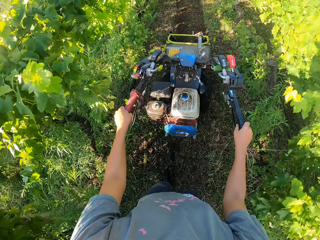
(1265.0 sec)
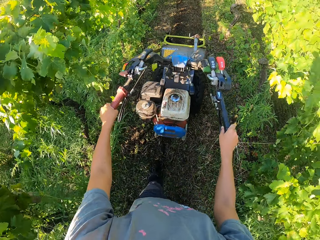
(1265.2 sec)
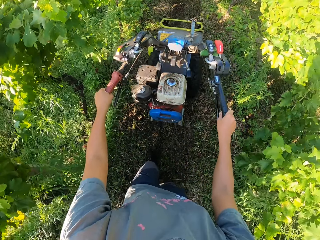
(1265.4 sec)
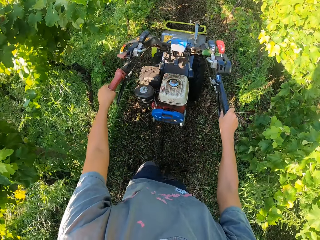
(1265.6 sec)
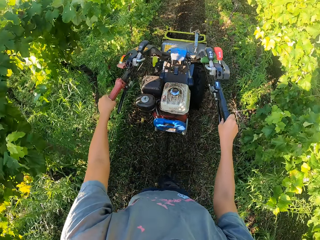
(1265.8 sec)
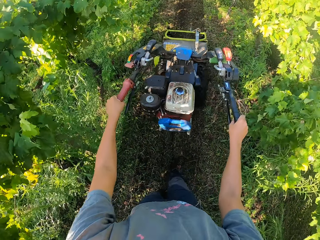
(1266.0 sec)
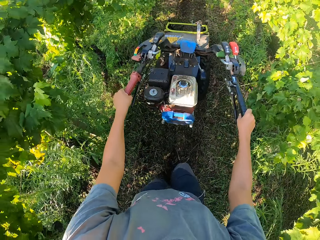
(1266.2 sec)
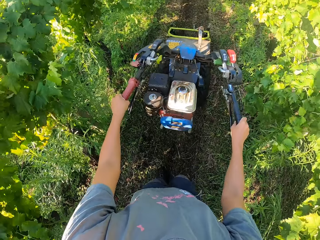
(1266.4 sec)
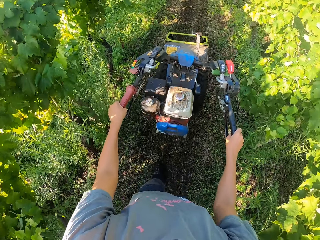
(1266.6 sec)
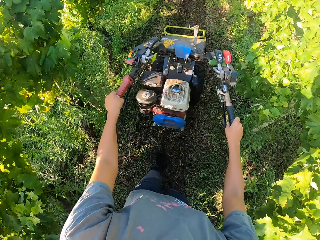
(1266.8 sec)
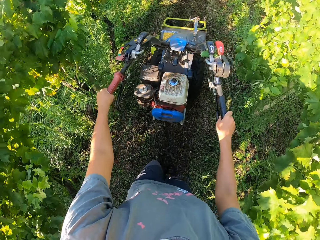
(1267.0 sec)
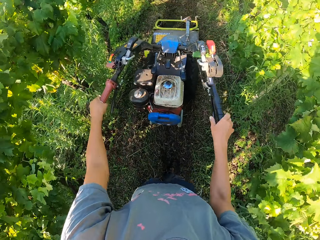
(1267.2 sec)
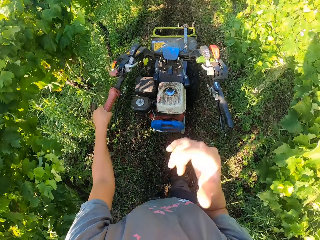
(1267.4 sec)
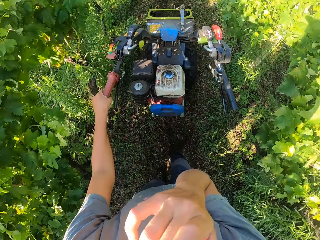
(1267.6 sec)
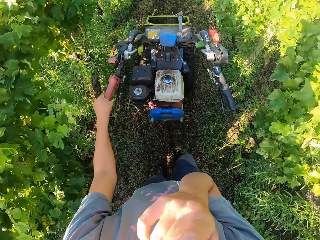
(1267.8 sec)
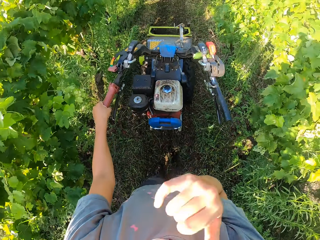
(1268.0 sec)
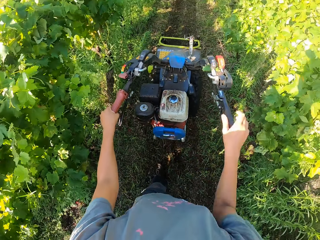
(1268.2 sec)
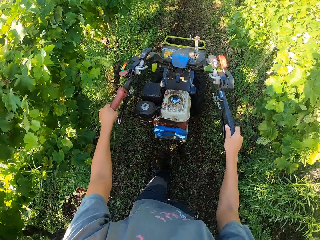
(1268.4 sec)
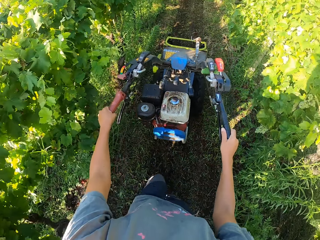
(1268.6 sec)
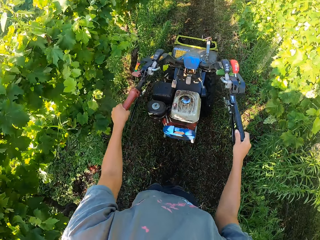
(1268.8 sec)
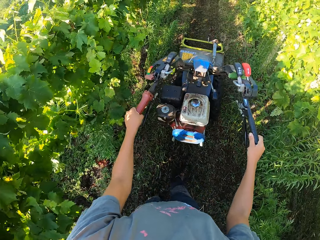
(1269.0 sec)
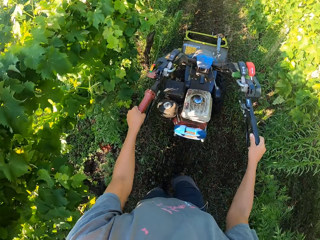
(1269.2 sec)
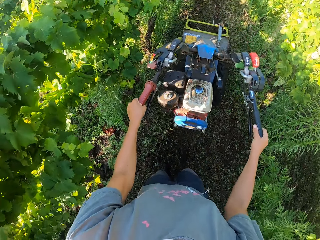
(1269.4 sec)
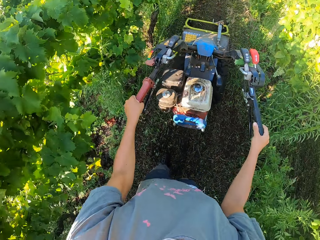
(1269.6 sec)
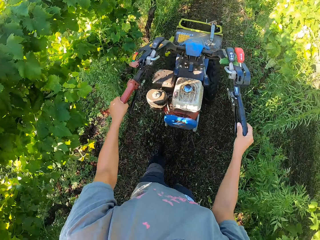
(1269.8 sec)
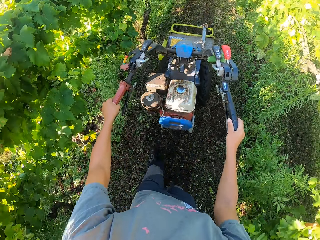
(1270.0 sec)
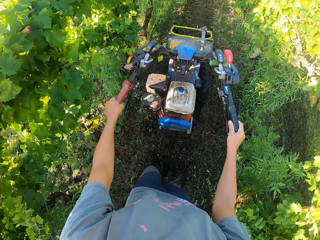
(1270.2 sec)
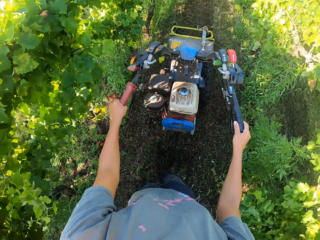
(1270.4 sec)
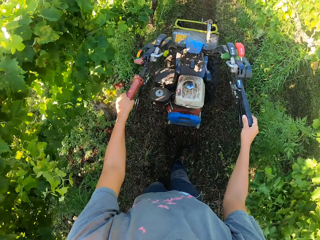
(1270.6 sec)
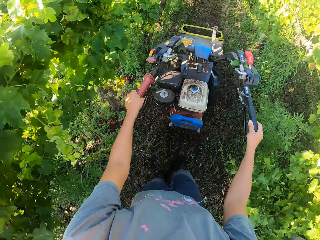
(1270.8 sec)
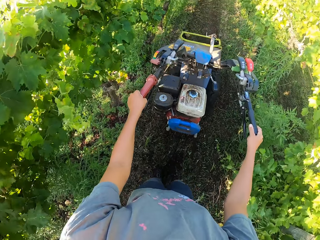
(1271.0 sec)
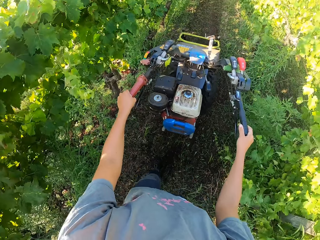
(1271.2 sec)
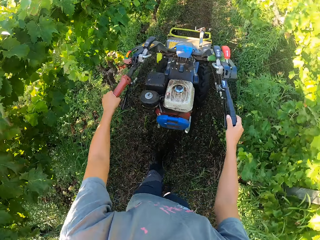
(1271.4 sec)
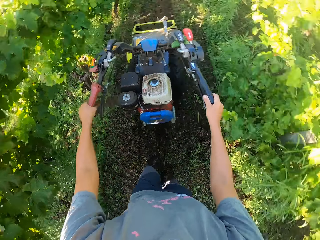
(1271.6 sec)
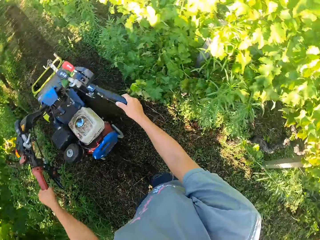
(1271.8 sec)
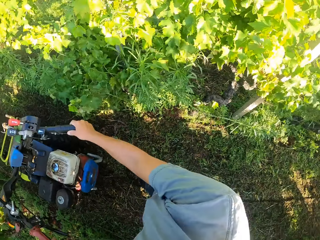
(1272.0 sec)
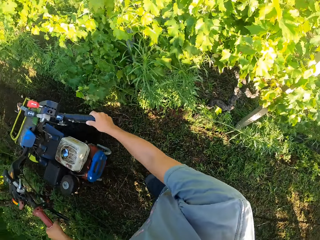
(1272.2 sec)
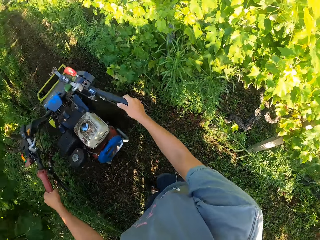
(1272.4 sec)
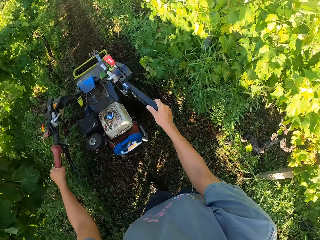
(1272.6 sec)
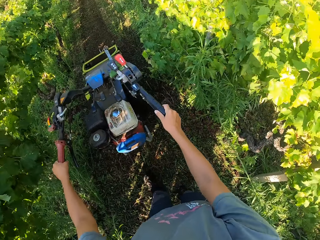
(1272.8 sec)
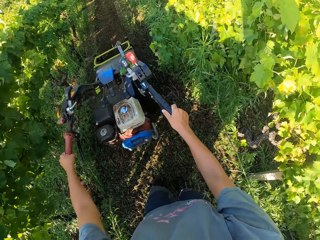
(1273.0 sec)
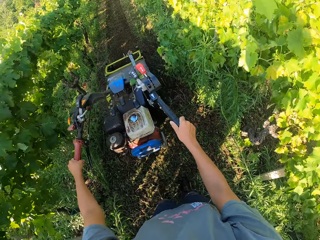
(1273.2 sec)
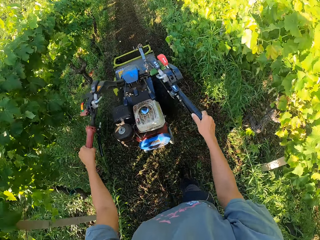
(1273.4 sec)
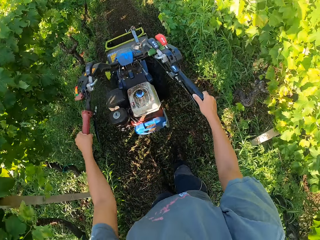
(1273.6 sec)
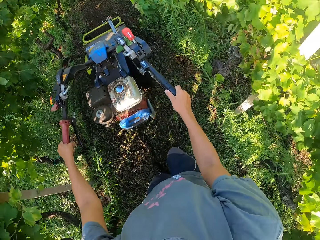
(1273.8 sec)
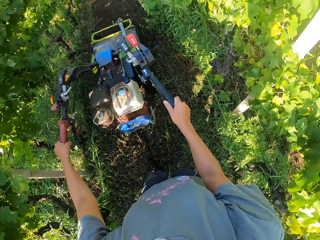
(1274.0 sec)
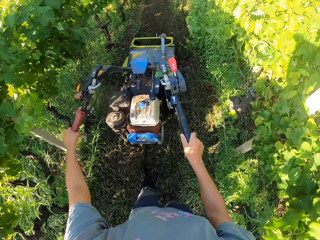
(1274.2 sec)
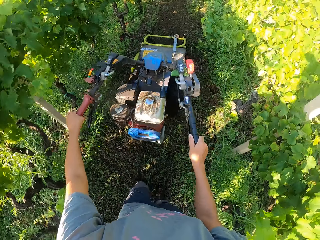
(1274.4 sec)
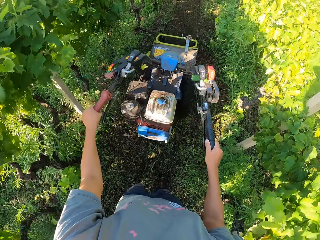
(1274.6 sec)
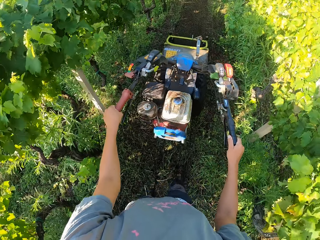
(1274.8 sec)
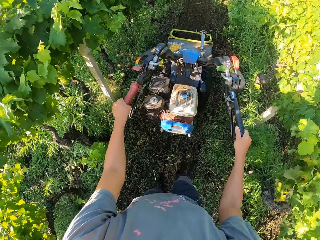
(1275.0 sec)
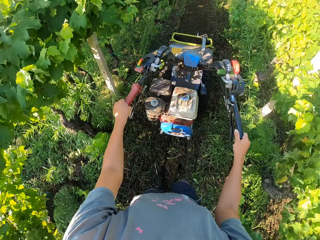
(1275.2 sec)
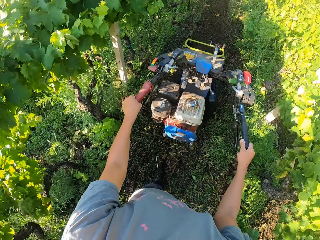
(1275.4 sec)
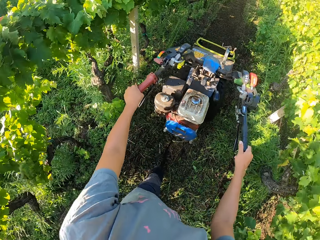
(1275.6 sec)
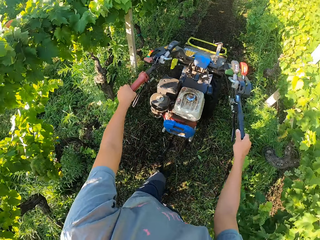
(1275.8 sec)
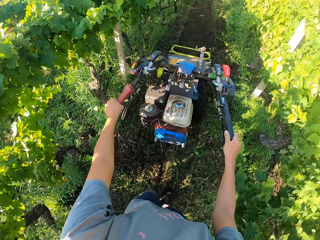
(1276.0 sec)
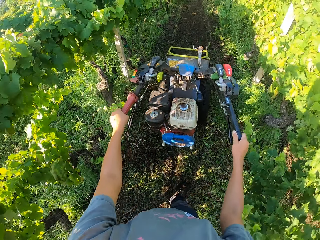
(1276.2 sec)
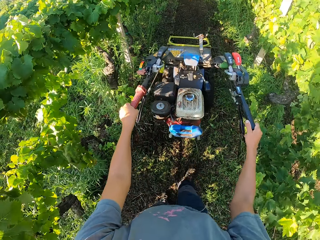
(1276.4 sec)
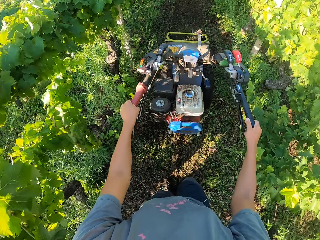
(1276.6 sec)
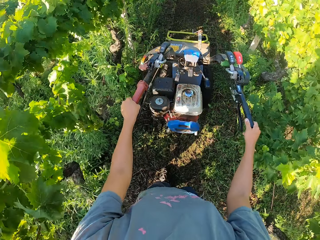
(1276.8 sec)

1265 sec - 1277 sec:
The camera wearer raises his right hand towards his face. He removes his right hand from his face.

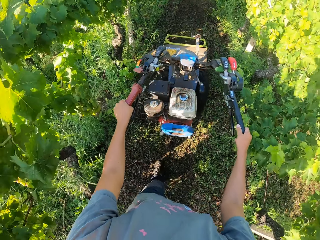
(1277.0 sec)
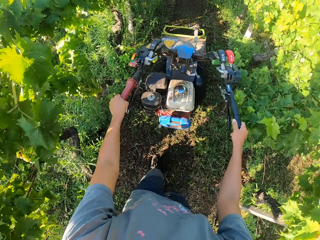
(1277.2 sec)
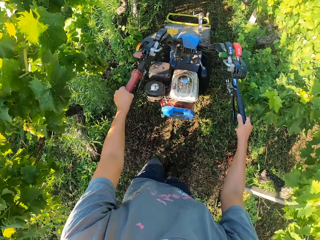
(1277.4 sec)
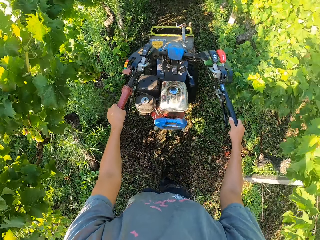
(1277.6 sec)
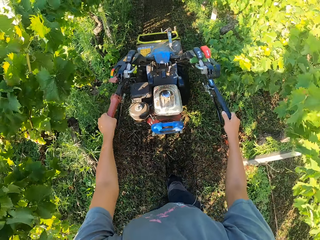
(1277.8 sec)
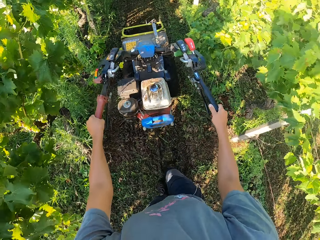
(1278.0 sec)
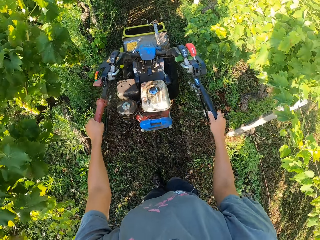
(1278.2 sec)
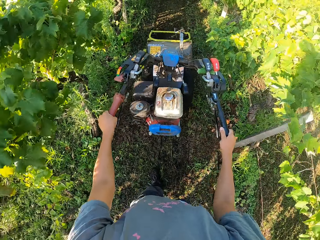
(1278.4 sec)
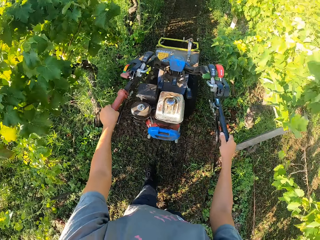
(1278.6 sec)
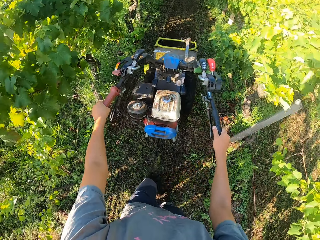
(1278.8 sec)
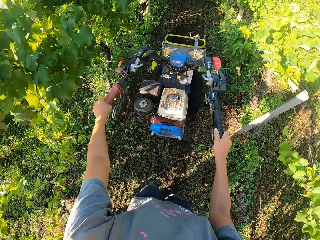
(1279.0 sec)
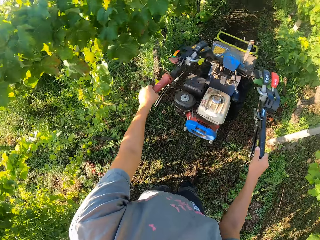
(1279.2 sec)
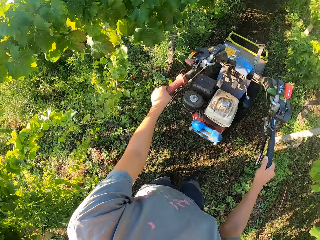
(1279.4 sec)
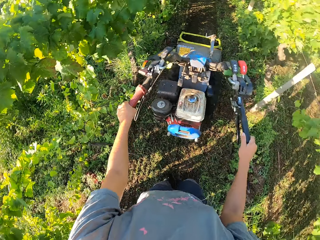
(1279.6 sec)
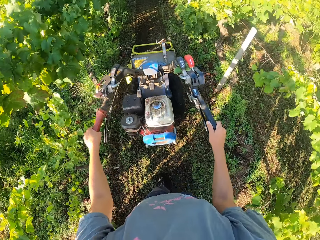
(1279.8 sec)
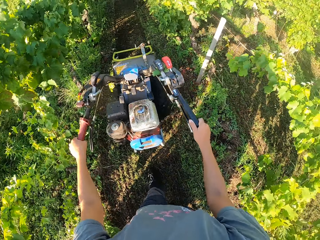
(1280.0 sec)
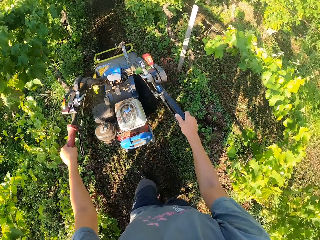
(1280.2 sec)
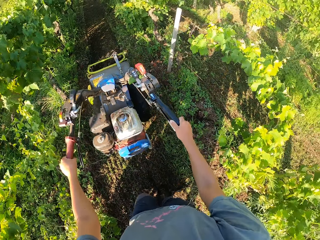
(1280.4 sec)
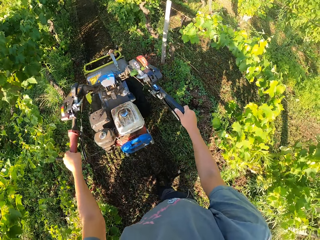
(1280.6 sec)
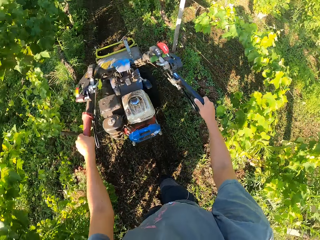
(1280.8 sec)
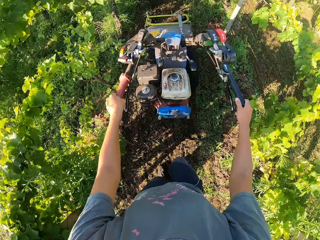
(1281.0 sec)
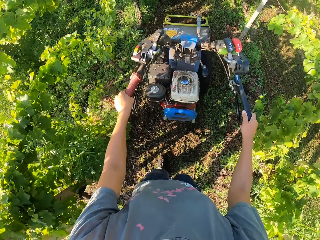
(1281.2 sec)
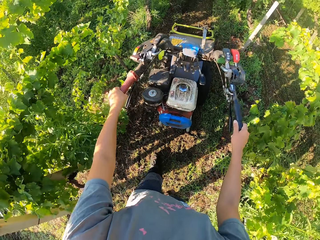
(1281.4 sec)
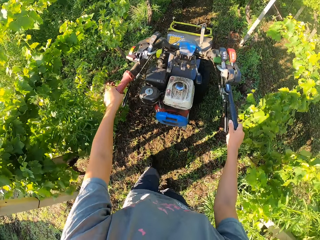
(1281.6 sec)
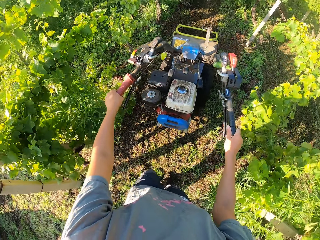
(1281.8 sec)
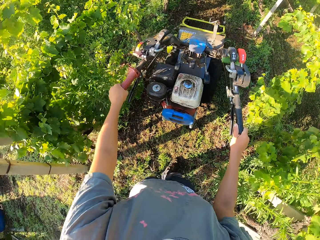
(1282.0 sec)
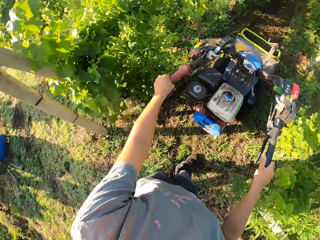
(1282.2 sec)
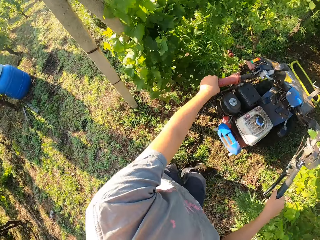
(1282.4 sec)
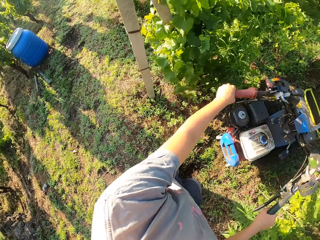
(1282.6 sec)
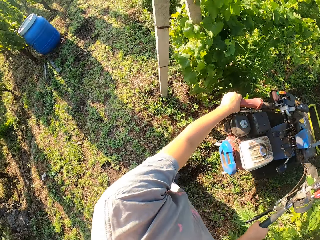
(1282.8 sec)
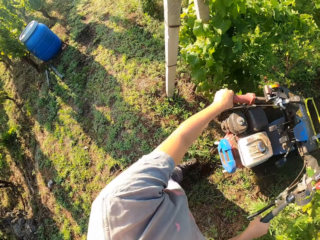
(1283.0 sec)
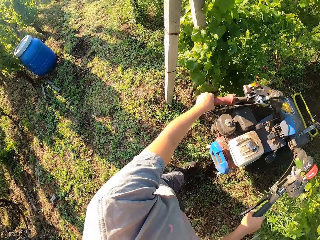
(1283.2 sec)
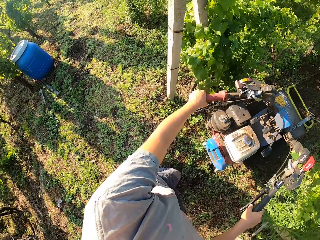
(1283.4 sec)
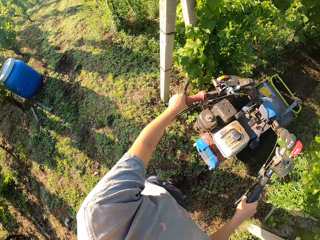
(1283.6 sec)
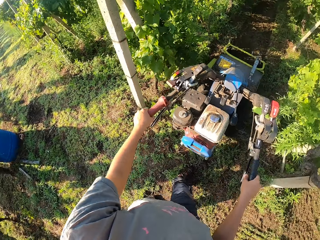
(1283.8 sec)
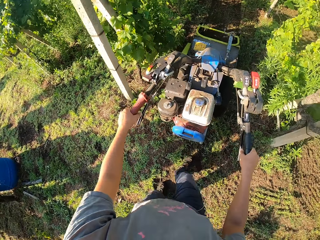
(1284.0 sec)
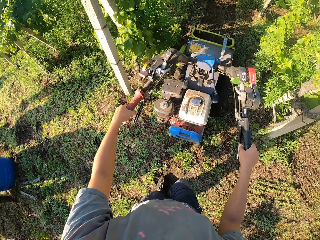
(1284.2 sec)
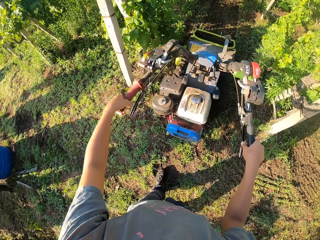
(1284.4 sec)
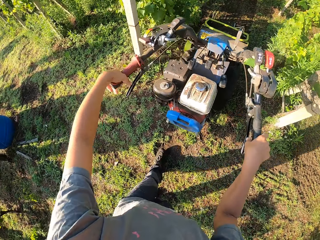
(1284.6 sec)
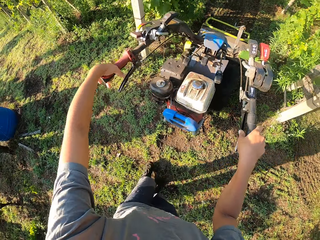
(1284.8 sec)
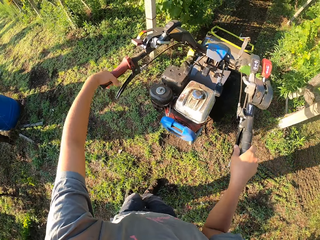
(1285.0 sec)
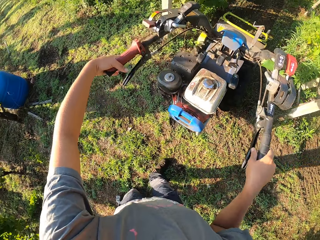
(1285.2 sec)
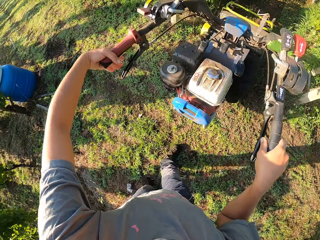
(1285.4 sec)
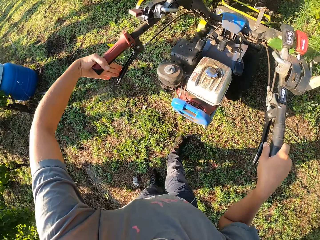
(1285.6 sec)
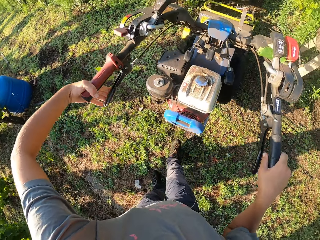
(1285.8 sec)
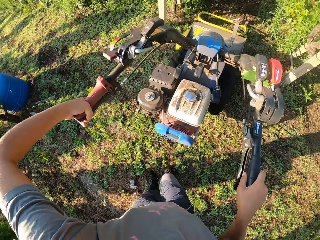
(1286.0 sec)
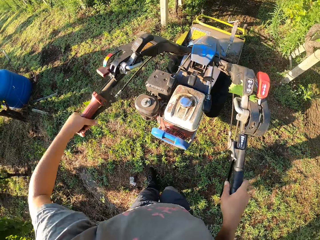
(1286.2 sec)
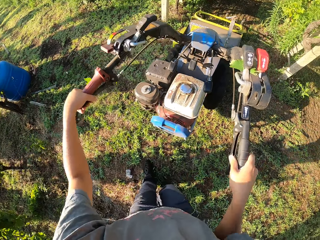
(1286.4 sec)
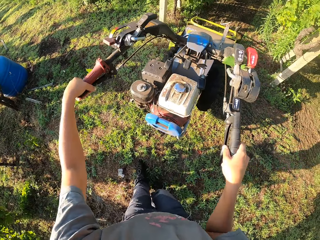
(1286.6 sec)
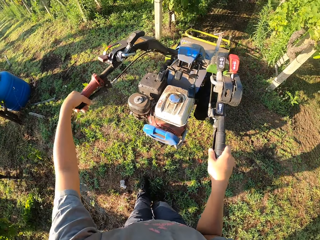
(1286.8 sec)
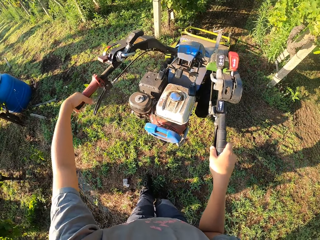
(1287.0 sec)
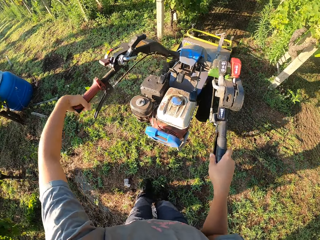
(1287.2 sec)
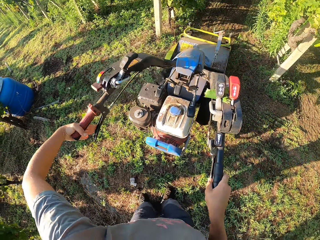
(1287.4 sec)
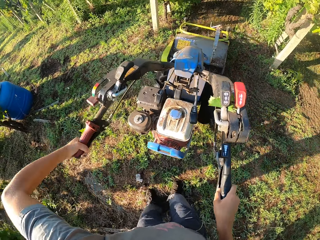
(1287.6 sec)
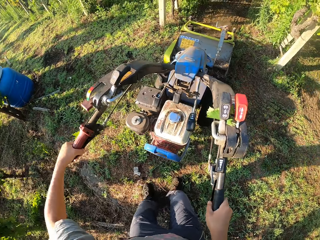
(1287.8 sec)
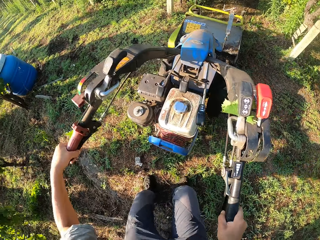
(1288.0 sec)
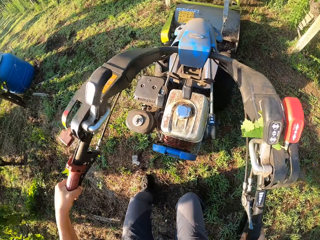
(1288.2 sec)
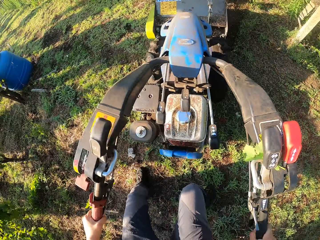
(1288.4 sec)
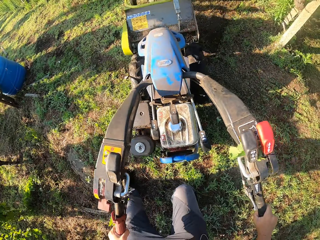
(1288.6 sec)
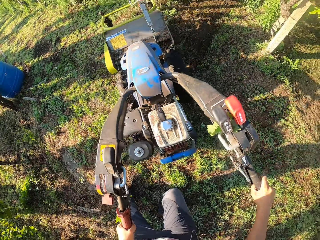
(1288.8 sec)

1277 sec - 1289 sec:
The camera wearer stops walking. They turn the lawn mower to the left.
